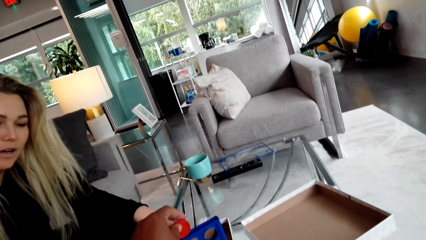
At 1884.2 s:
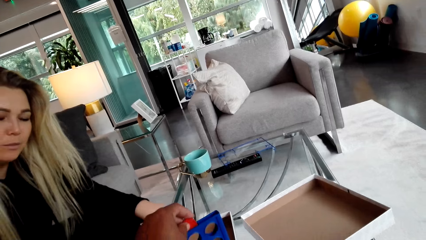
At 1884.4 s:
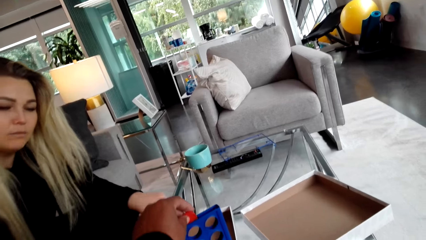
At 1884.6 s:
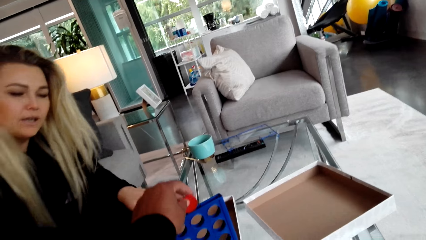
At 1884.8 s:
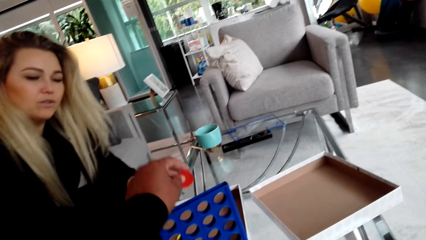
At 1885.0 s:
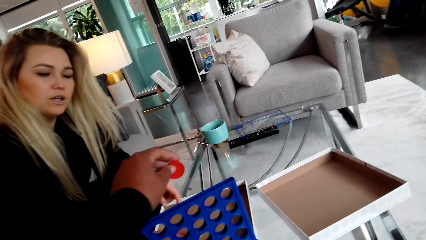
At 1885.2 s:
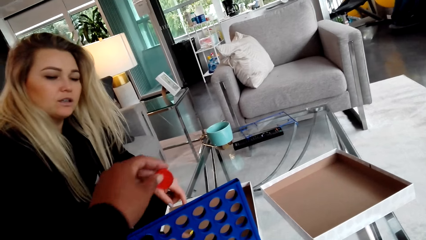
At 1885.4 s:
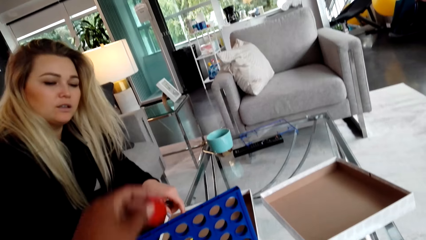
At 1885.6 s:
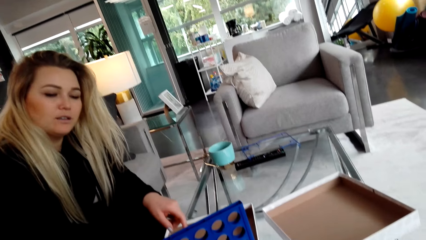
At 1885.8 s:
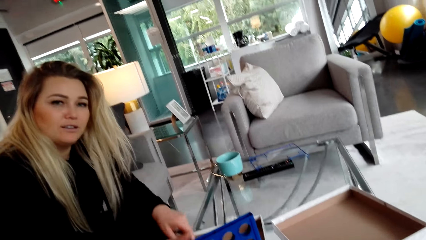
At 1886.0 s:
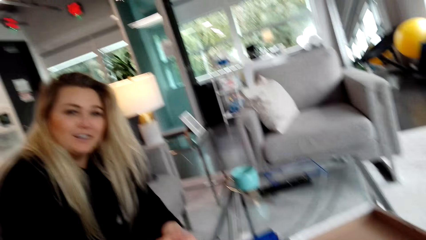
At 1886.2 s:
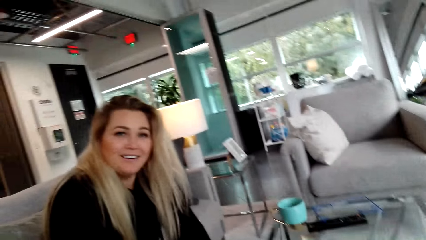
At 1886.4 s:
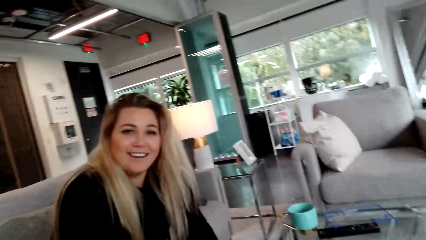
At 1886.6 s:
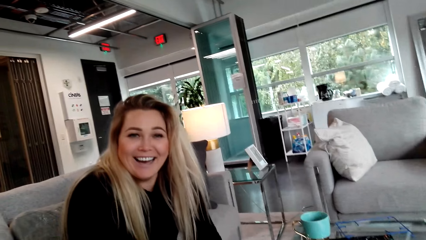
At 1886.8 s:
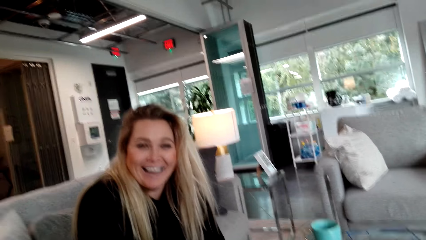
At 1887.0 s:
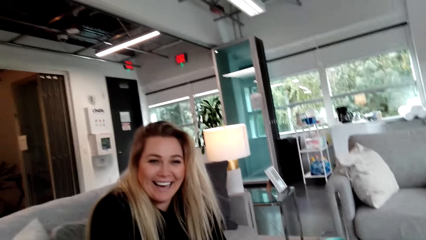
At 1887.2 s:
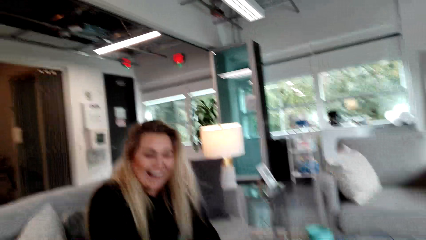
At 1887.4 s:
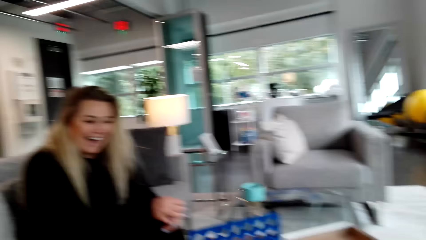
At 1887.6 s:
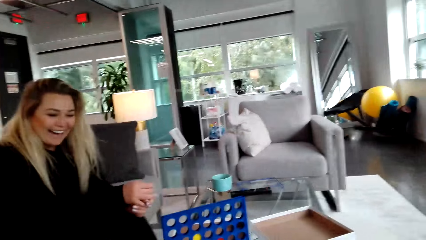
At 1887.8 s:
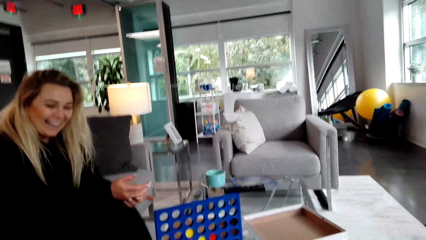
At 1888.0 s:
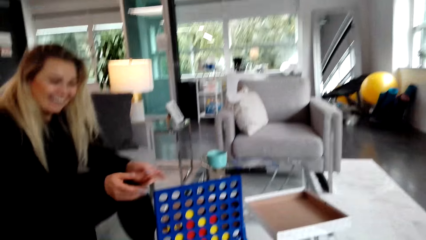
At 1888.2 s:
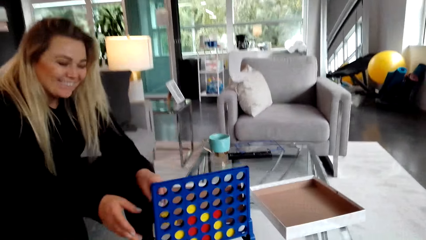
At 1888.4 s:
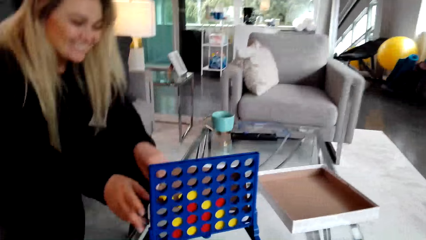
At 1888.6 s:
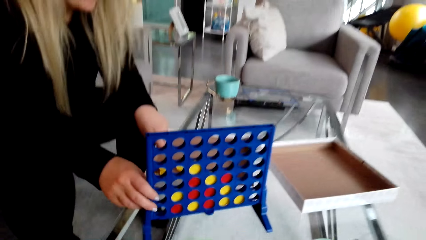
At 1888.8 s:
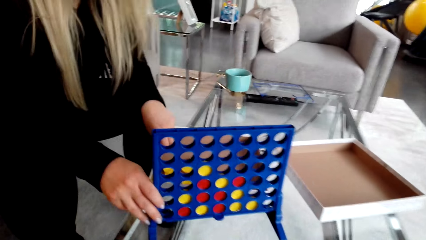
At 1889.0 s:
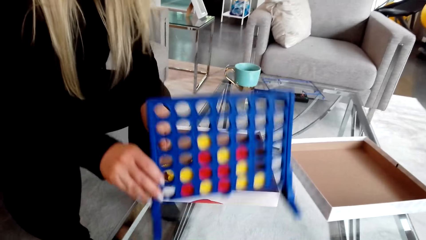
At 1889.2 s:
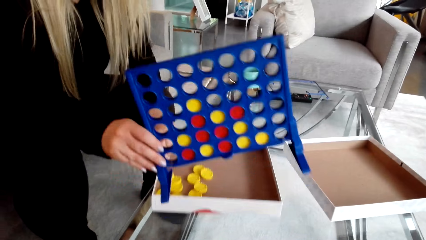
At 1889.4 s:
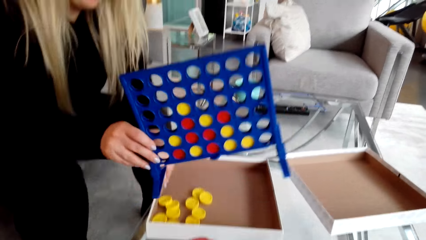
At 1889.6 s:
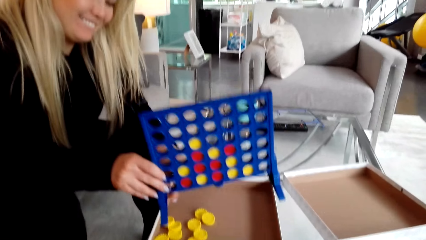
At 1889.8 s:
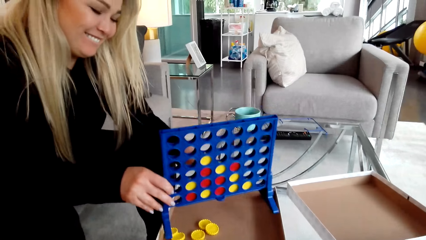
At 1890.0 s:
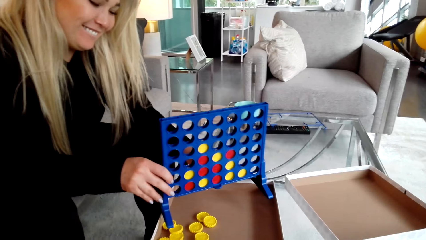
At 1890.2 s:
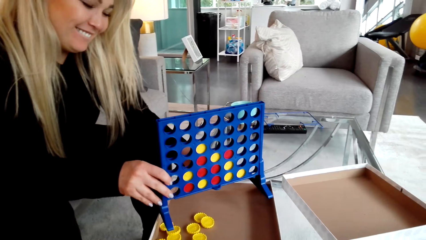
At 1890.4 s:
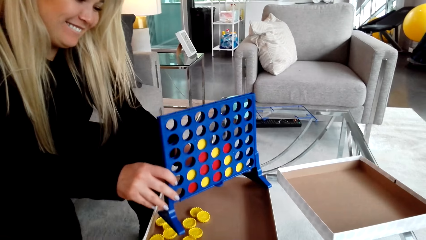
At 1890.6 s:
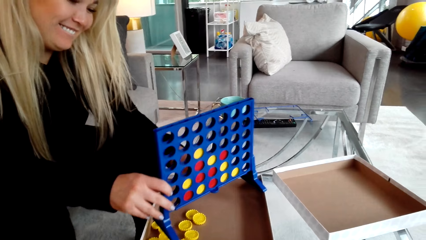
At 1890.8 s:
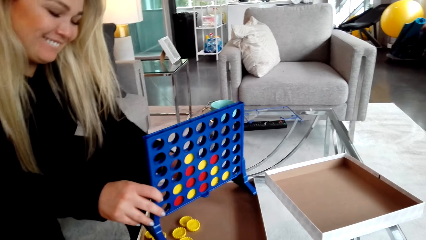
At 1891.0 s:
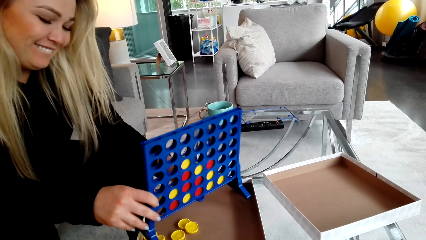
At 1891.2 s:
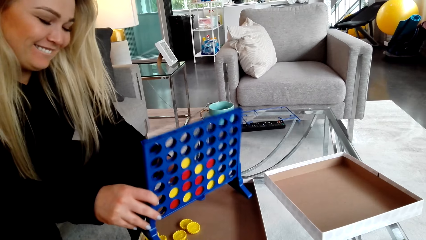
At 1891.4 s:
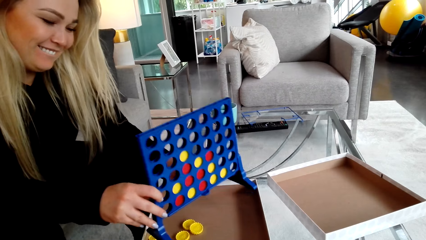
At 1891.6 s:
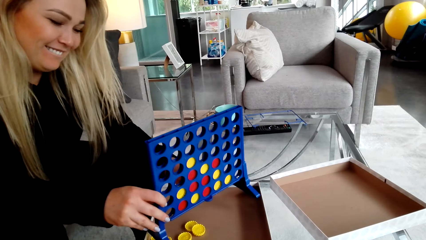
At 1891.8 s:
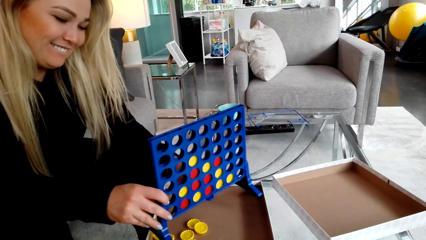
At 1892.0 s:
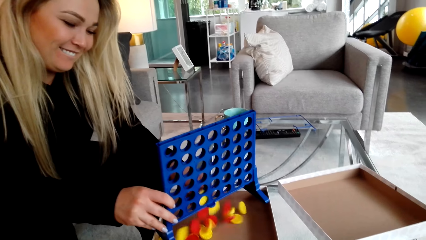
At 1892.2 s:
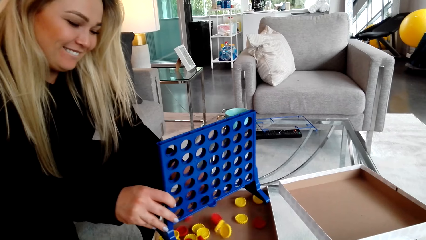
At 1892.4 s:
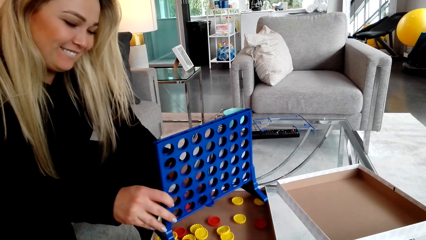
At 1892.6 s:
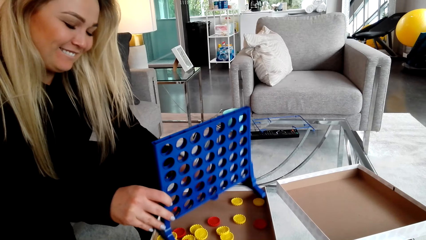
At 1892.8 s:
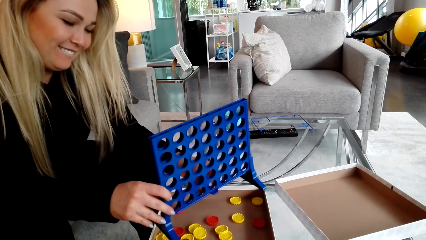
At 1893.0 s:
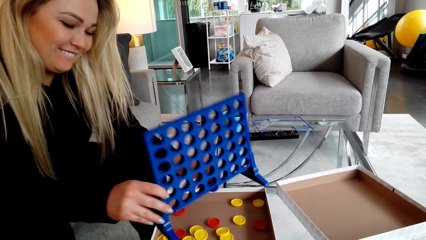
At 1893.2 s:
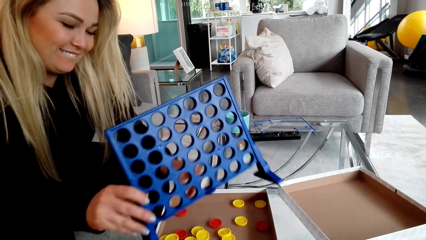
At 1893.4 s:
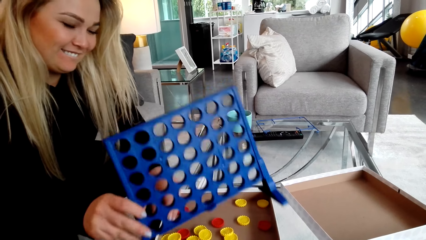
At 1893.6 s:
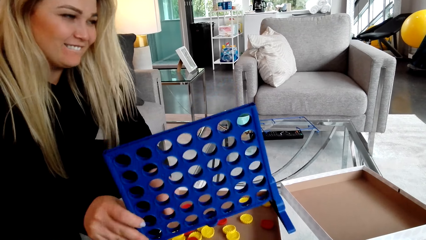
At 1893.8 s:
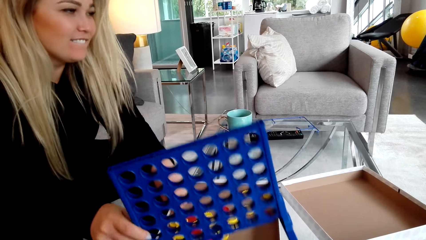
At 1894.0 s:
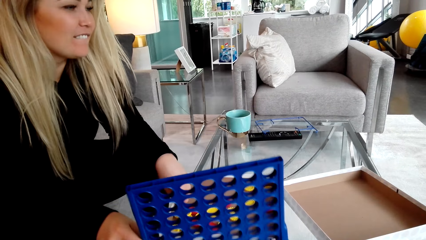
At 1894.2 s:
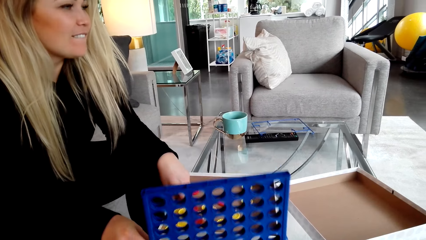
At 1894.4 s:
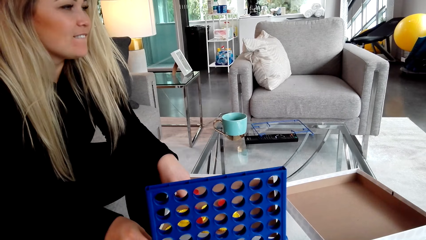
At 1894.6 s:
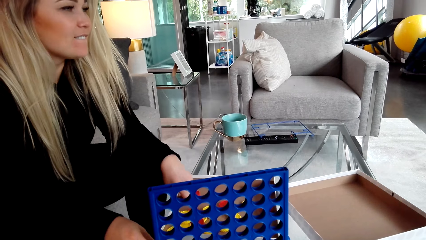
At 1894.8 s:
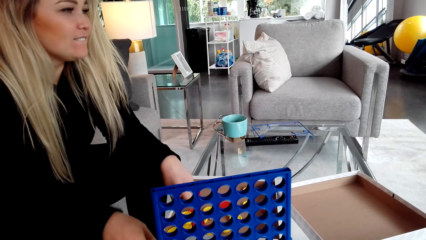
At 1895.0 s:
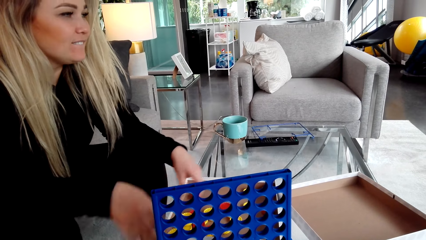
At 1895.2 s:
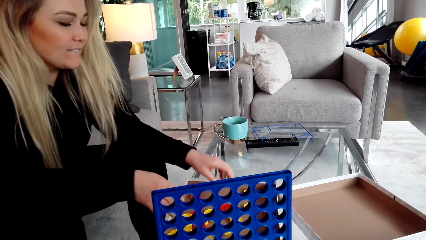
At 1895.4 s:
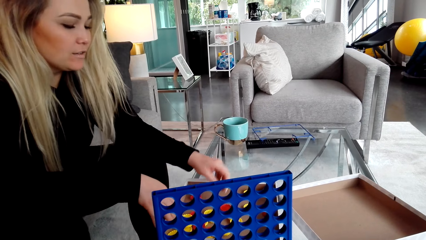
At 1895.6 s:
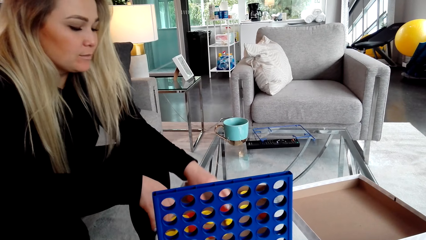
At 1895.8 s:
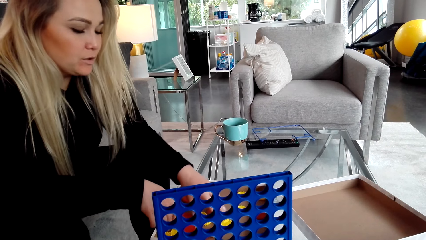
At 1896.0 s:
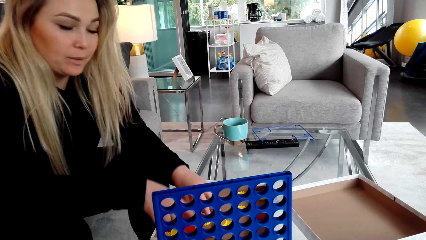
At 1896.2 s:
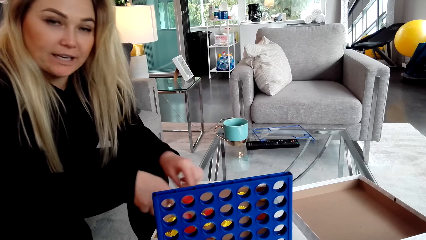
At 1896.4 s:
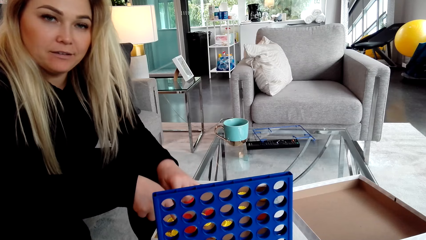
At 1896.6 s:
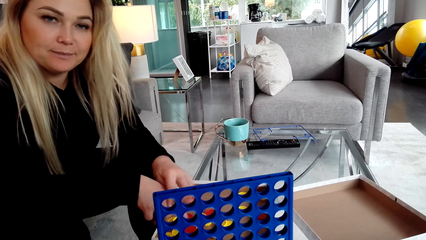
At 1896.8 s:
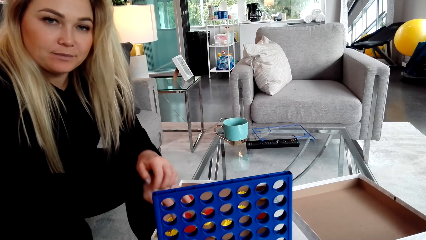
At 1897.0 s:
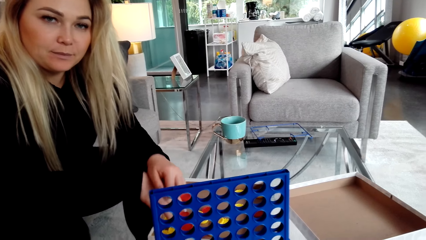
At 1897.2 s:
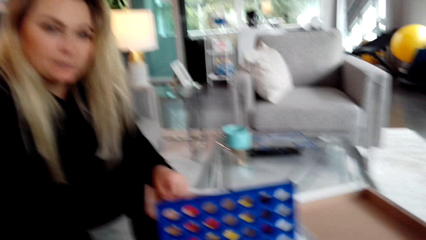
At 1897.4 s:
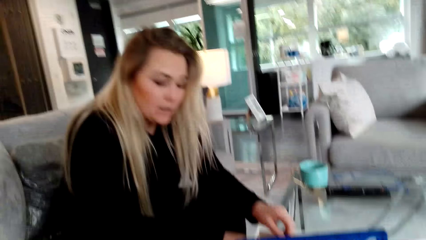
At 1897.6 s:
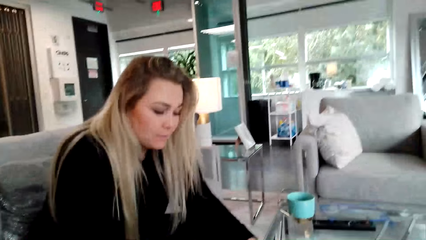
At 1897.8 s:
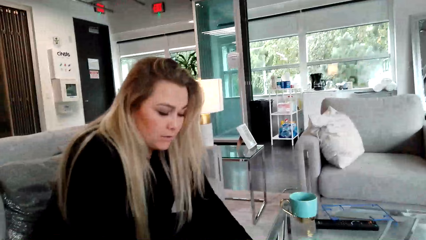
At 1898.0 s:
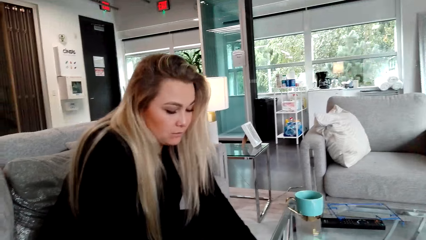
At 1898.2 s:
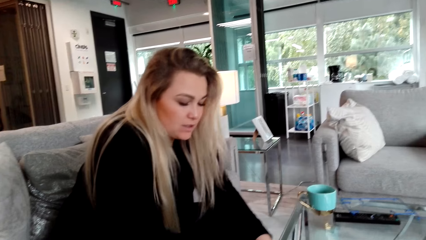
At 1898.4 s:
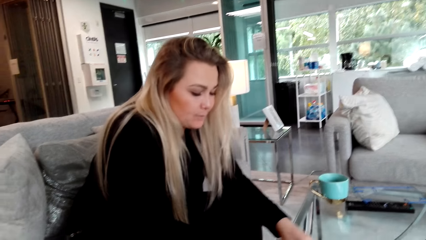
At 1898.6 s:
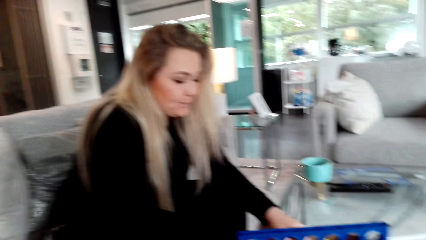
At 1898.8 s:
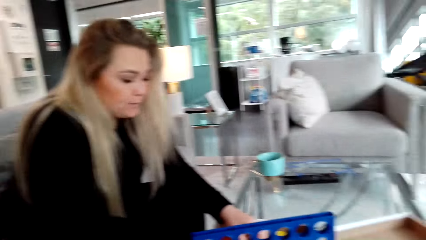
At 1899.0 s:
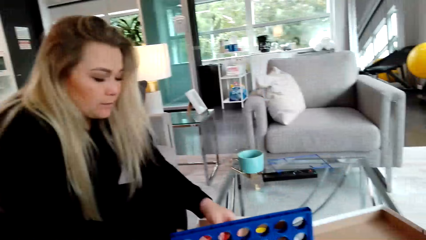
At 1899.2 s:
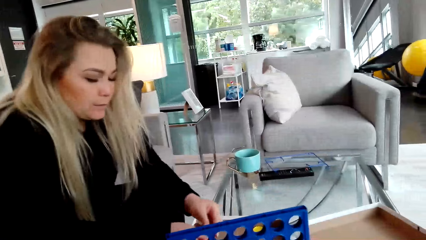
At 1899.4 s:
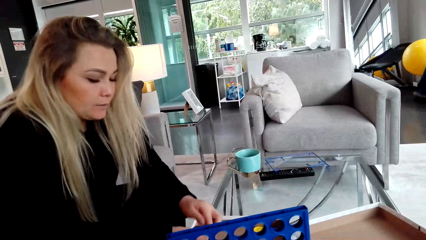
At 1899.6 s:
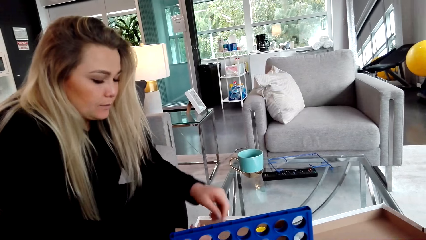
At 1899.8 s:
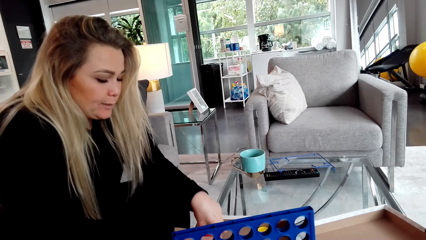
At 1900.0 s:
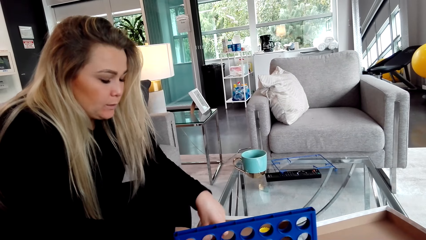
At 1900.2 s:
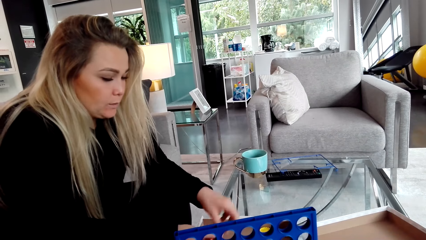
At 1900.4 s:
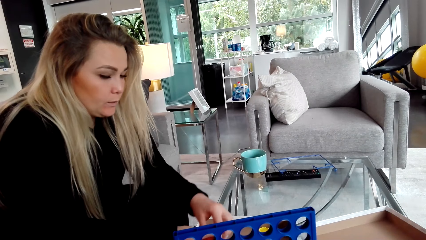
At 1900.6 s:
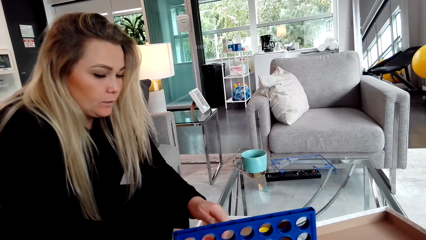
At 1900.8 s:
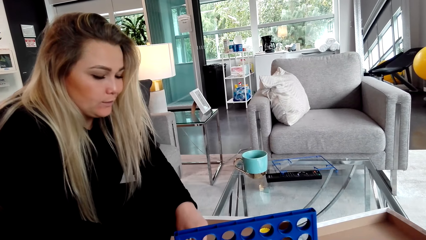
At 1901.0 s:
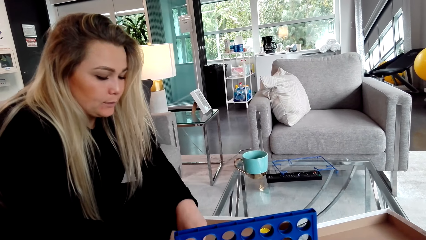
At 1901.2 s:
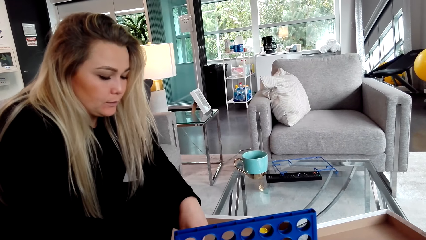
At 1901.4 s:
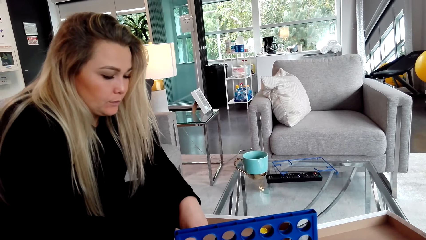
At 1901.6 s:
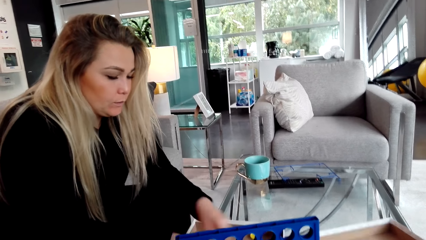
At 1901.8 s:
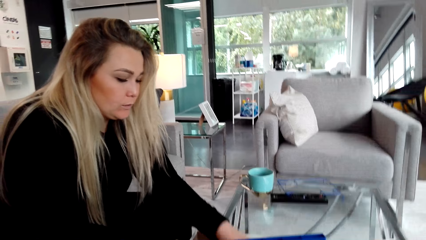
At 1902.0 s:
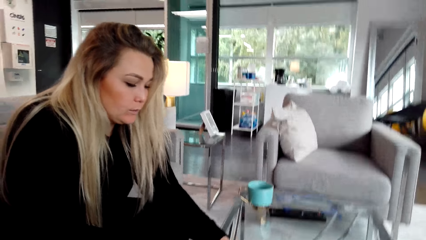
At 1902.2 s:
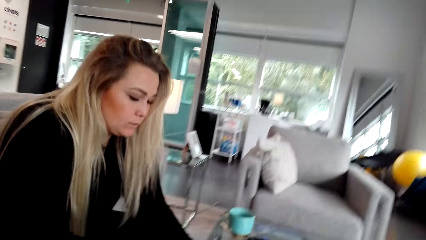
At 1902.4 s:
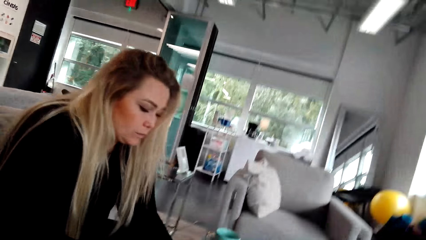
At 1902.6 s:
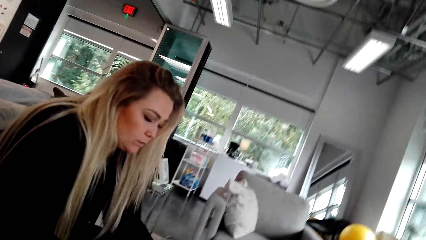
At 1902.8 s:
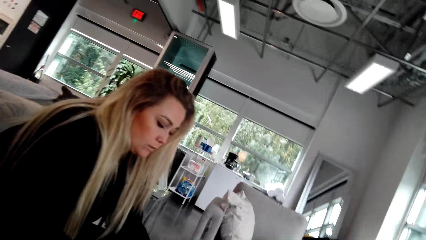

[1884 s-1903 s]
A woman drags the carton on the table and converses with the camera wearer. The camera wearer places a lid in the crate. The woman laughs. The camera wearer laughs. The woman converses with the camera wearer. The woman lifts the board. The woman pours bottle caps in the box. The woman places the board on the table. The woman converses with the camera wearer. The woman collects the lids.
